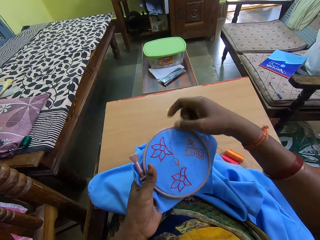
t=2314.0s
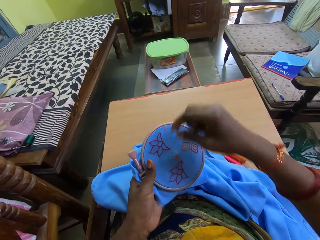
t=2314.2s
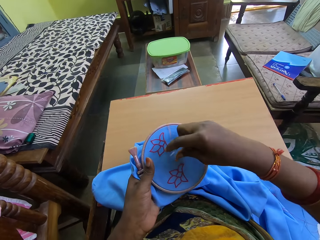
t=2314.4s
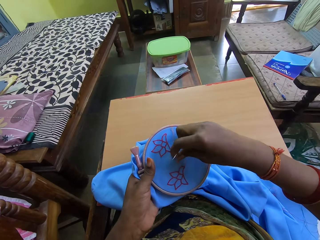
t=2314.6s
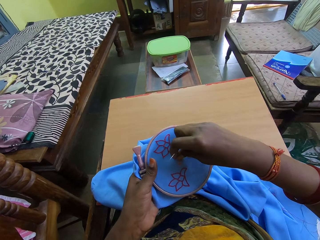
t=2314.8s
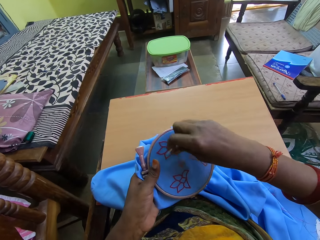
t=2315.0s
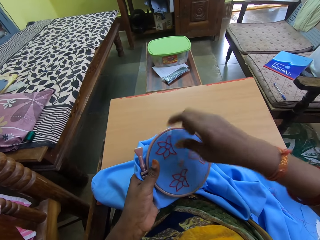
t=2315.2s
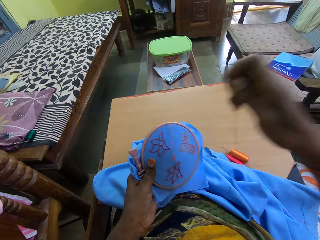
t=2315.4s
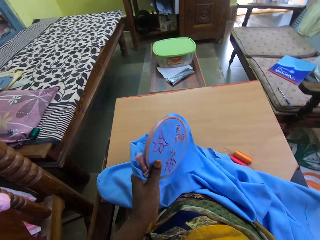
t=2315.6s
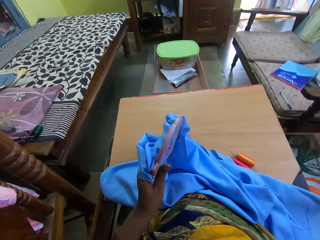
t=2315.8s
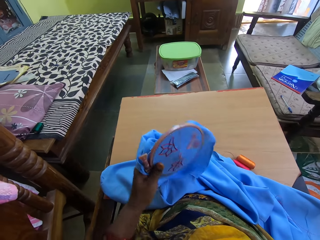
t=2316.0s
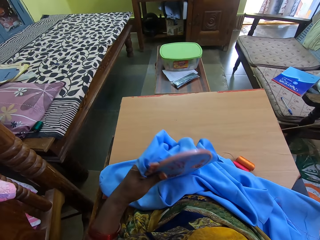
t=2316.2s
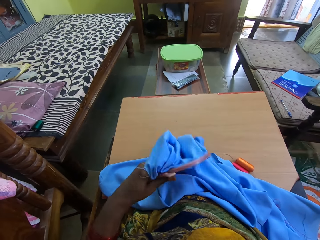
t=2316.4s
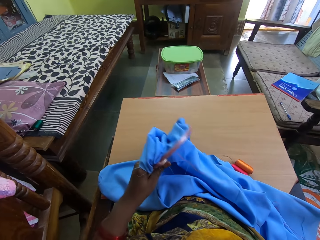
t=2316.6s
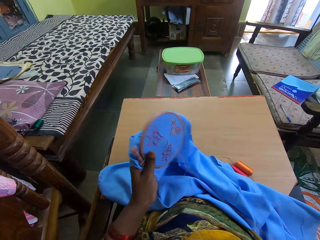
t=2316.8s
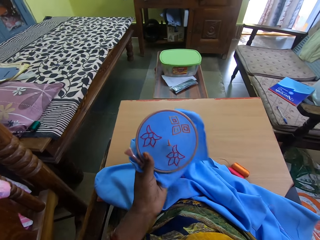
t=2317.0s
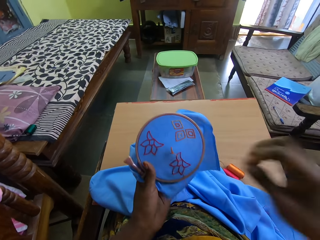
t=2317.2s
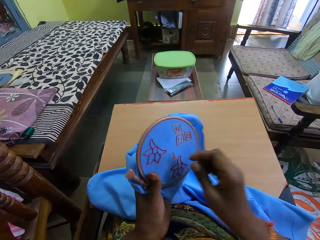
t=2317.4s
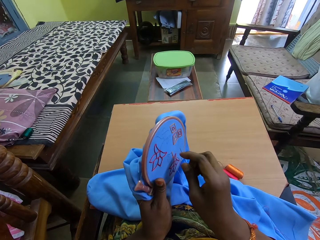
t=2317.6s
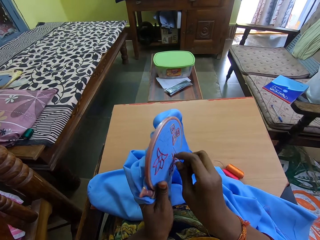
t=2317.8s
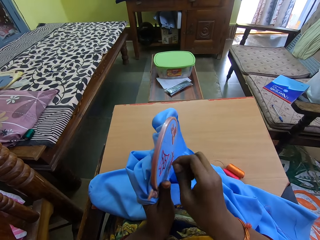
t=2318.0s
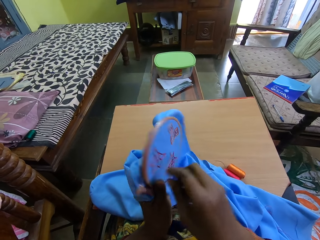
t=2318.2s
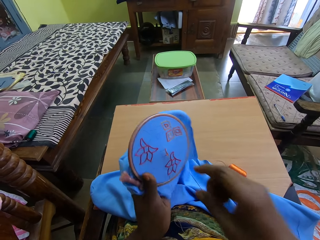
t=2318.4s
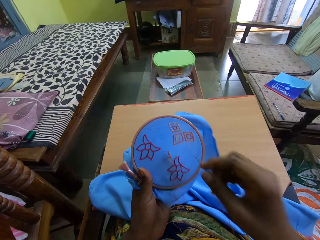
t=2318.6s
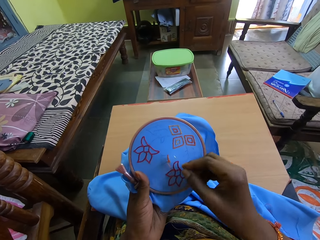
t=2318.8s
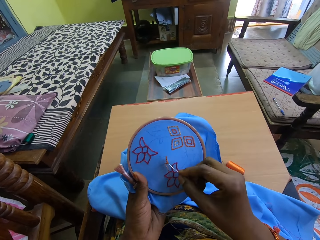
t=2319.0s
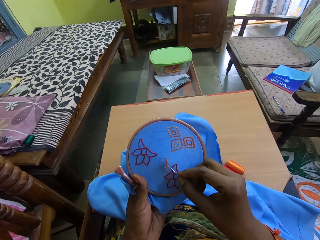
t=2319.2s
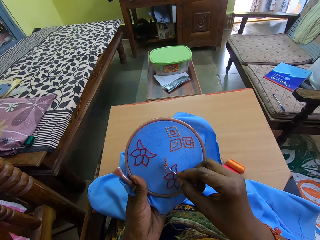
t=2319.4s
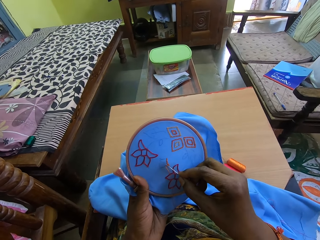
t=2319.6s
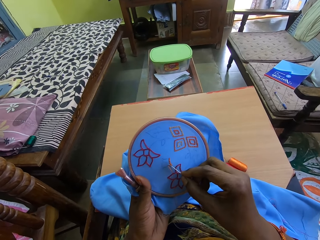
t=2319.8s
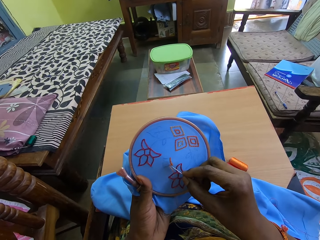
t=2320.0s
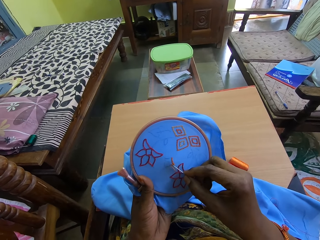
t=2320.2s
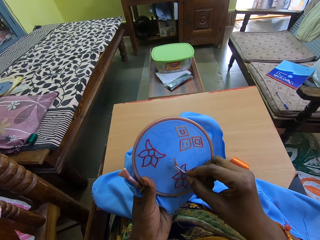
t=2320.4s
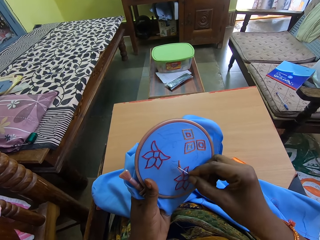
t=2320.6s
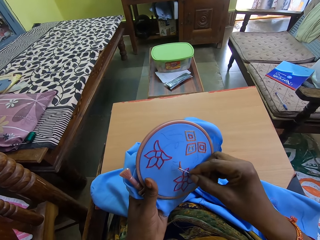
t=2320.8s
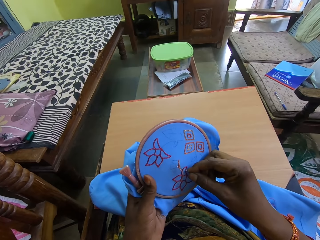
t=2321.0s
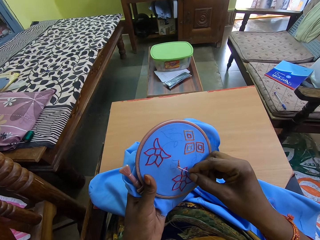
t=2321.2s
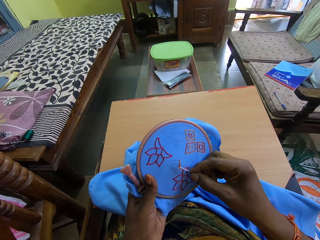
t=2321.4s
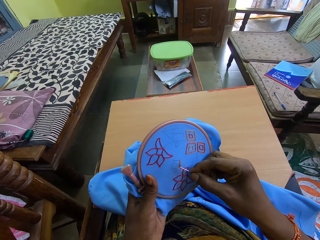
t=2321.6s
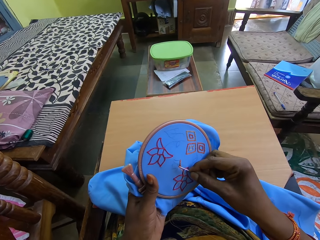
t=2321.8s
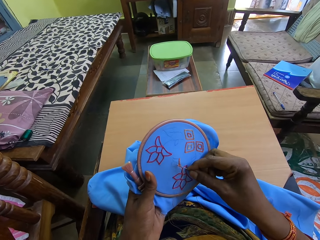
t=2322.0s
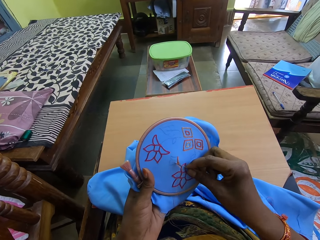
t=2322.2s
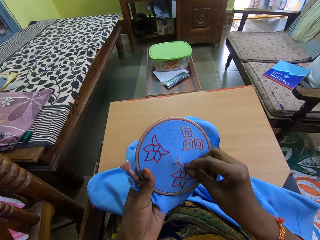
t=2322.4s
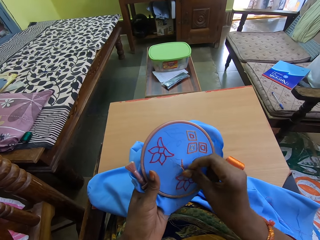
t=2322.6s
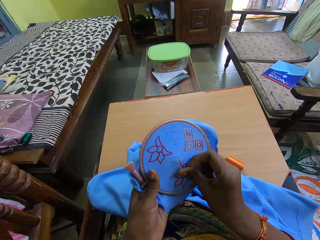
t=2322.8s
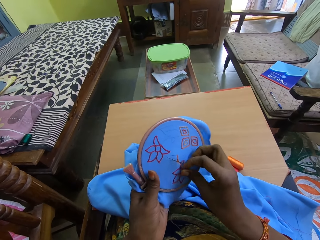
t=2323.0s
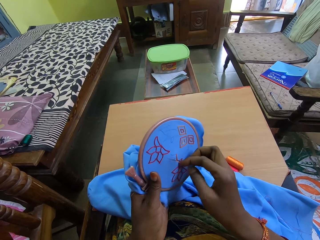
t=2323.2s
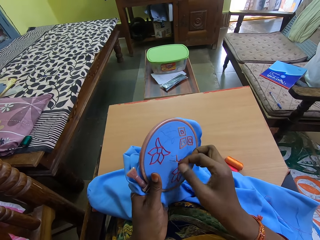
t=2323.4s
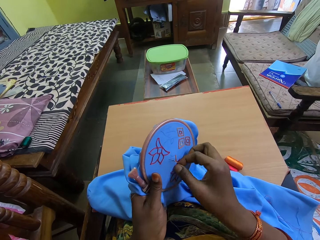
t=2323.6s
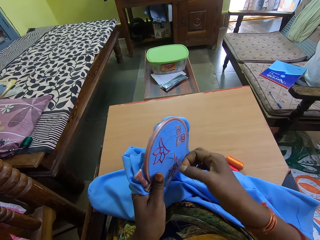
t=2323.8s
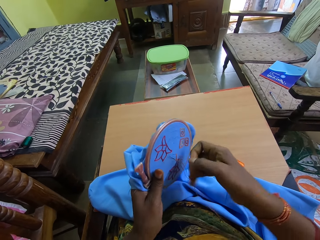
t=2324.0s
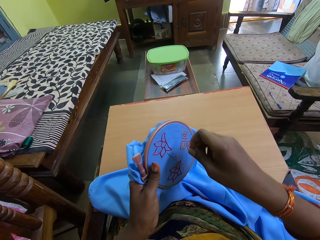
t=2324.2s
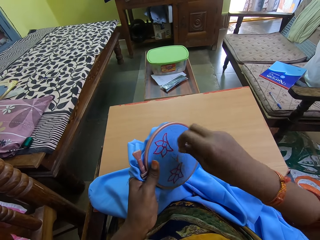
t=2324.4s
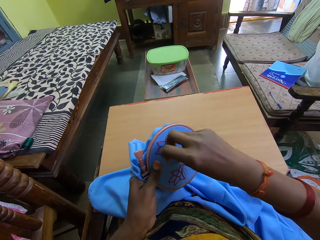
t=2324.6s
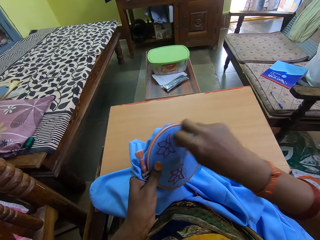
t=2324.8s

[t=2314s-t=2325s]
The camera wearer pulls the thread on the fabric with her right hand. She embroiders a pattern on the fabric in the embroidery hoop in her left hand with the needle and thread in her right hand.

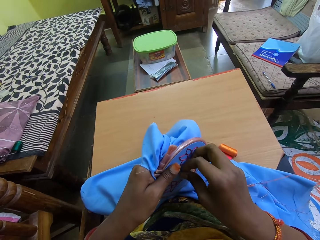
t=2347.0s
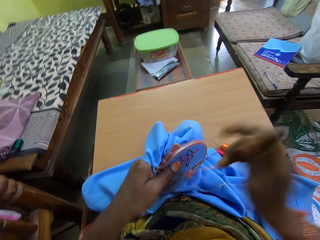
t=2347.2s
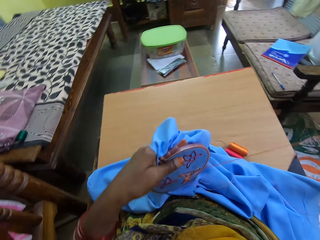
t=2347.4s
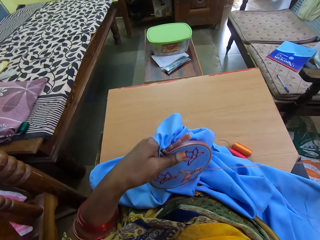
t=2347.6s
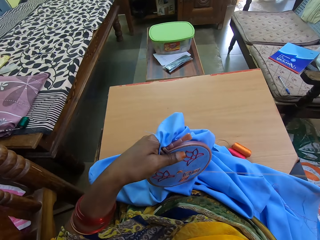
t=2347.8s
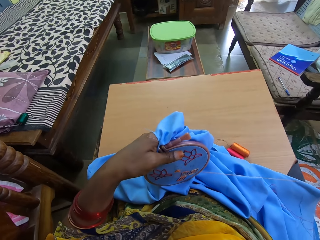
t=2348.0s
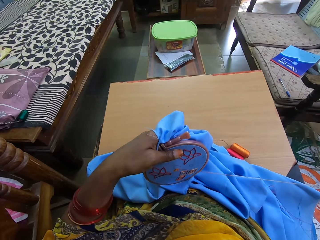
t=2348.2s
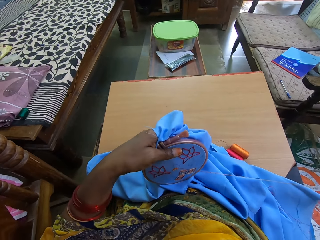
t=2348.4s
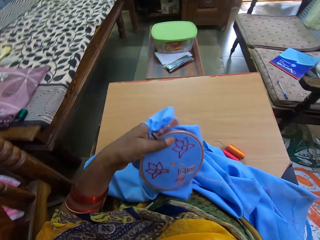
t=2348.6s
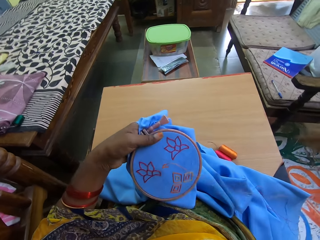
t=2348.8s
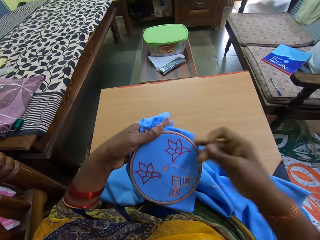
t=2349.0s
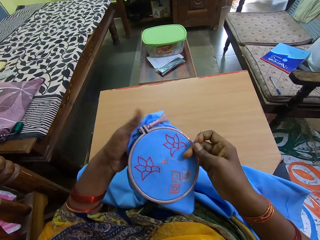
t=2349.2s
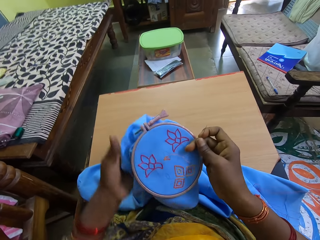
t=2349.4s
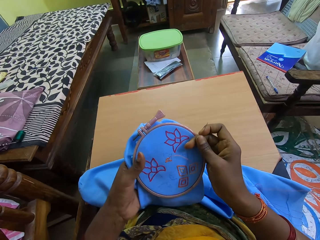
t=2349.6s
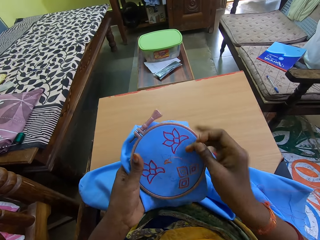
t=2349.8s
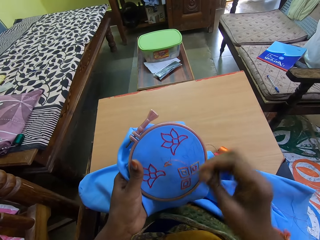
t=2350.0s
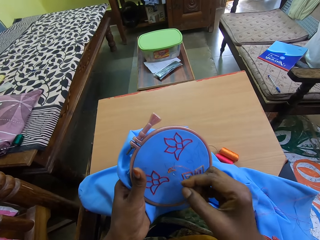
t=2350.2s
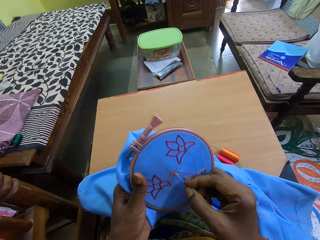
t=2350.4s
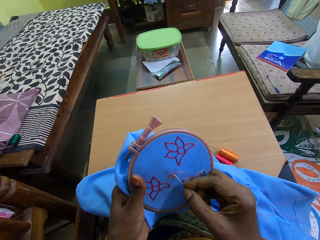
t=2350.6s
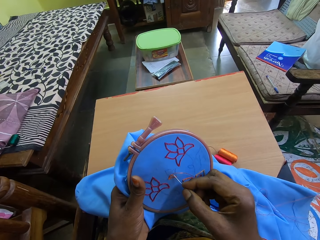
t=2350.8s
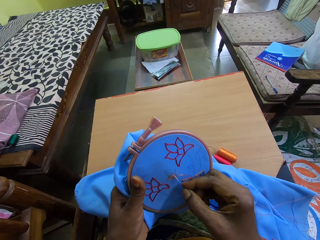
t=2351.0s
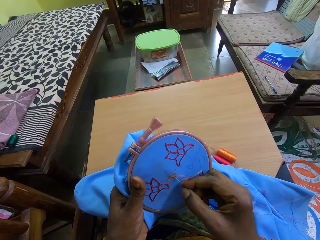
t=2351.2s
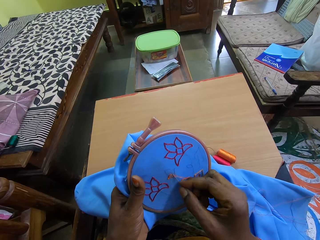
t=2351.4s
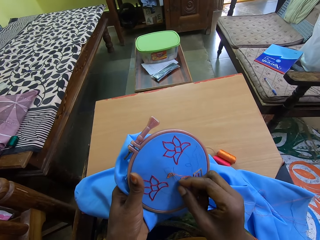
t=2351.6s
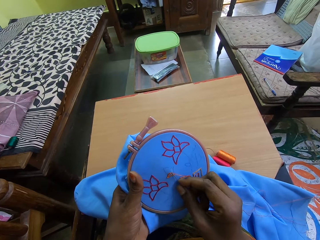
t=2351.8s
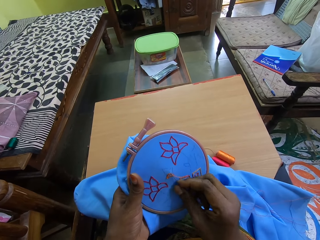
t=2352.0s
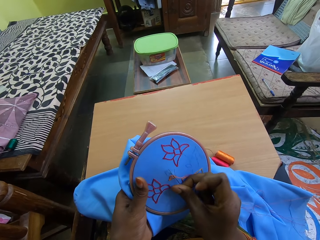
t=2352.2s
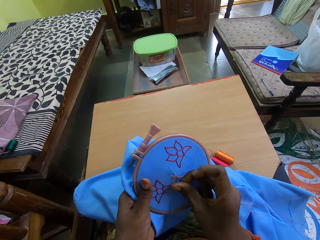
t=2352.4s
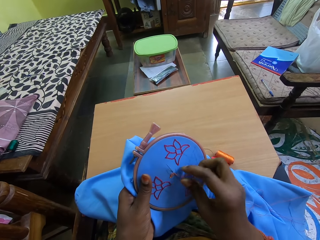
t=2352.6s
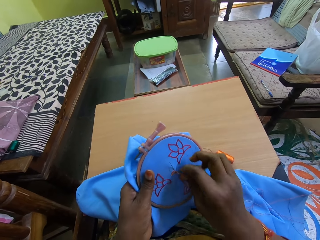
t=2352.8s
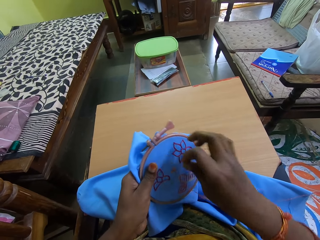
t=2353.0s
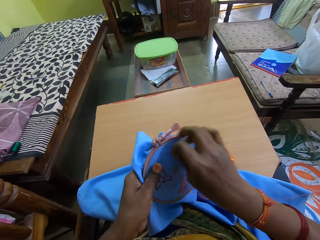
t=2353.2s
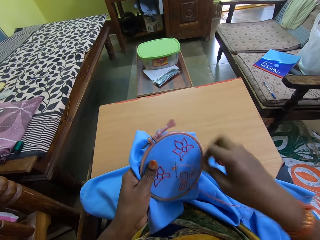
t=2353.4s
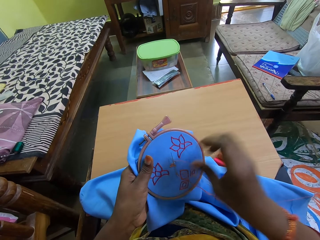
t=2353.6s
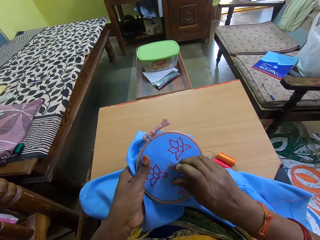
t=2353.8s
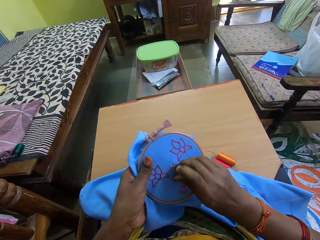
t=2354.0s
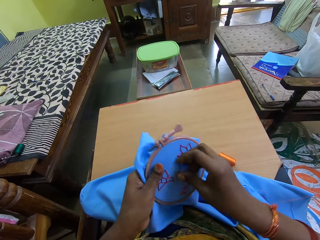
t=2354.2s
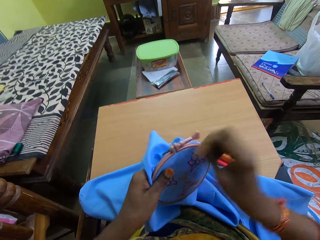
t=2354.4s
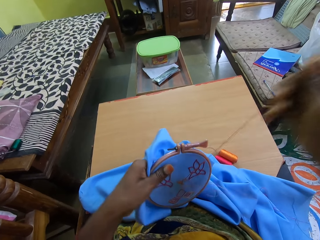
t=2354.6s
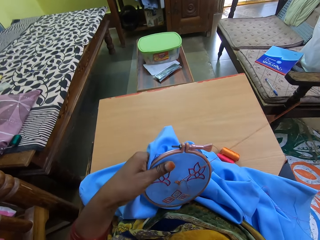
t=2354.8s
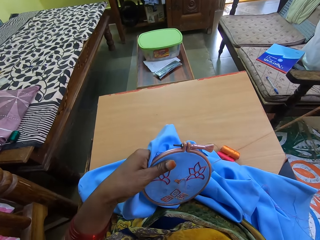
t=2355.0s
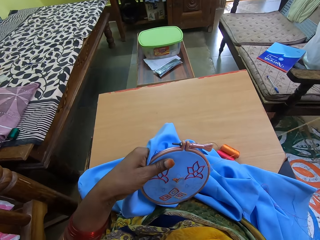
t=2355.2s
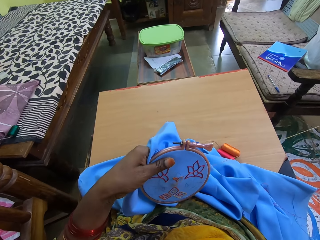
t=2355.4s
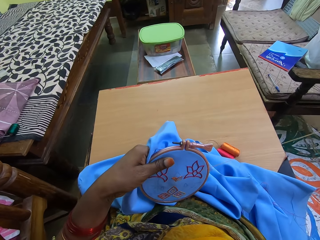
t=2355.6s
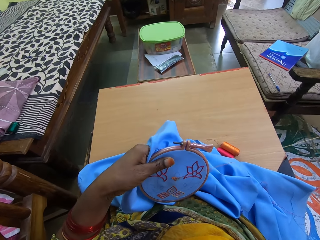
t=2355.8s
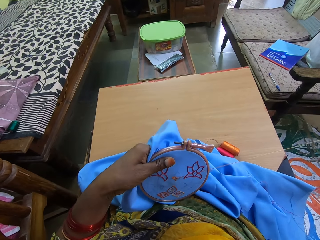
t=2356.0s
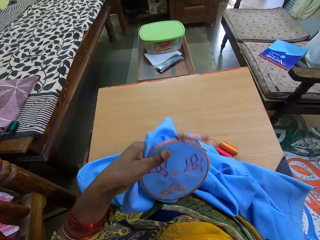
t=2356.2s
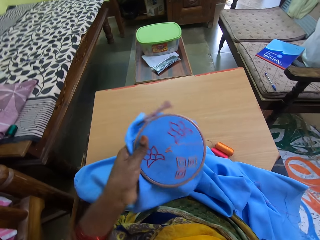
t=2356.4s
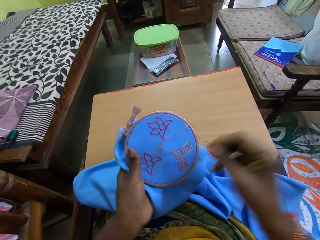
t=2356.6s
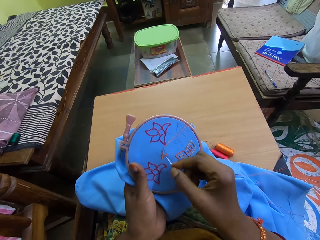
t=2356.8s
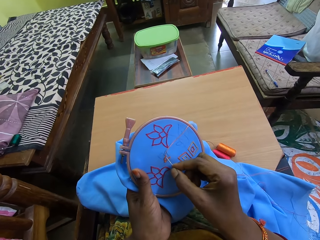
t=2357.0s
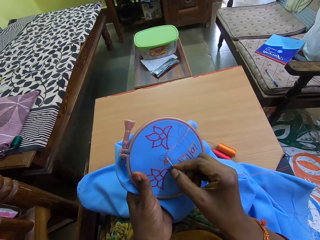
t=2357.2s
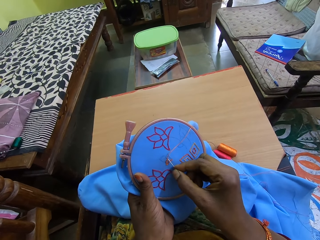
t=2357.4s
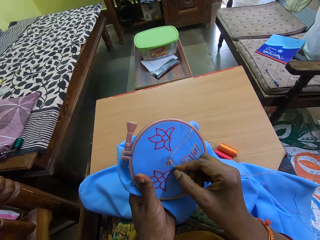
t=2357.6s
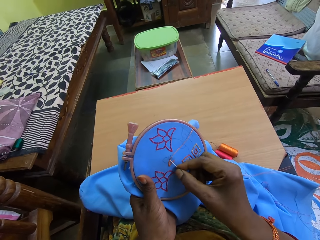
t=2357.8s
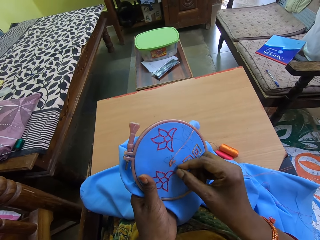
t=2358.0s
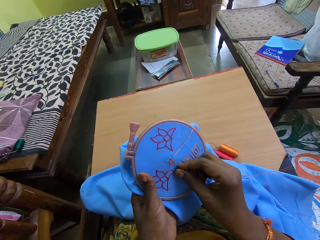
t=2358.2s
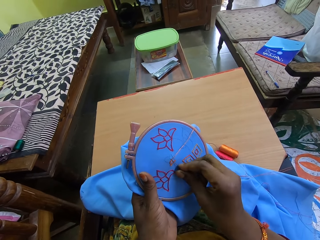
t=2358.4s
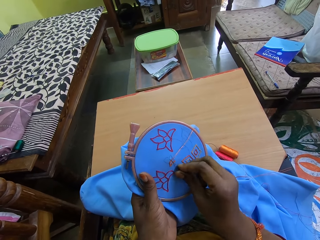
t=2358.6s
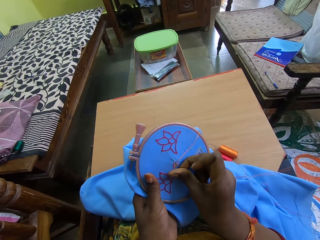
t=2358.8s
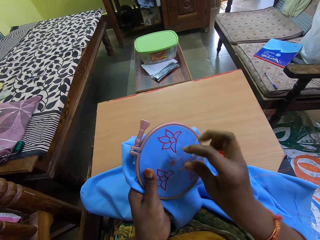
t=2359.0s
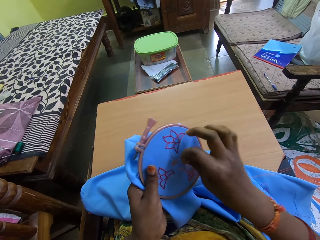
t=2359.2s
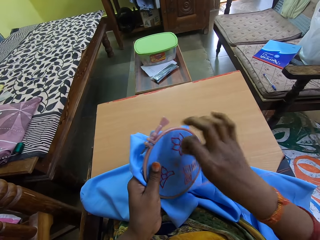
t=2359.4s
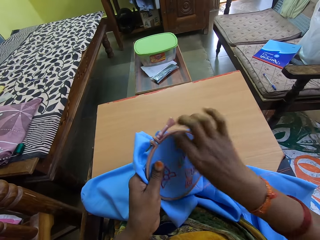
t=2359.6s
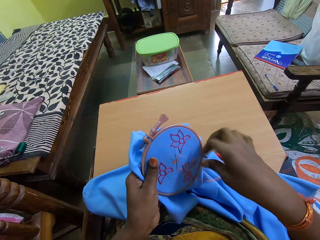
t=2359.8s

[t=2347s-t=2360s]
The camera wearer adjusts the embroidery hoop in her hands. She embroiders a pattern on the fabric in the embroidery hoop in her left hand with the needle and thread in her right hand.
